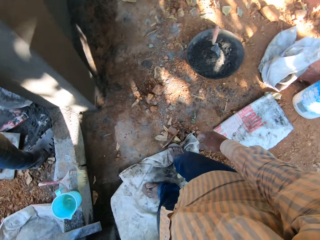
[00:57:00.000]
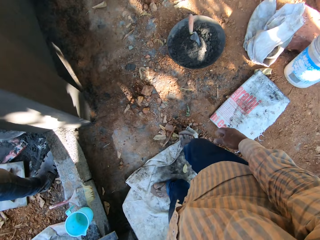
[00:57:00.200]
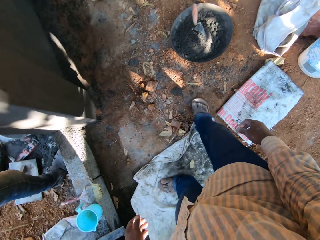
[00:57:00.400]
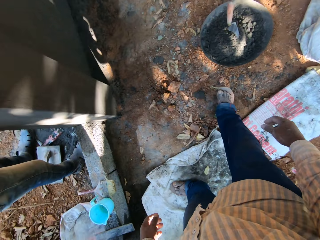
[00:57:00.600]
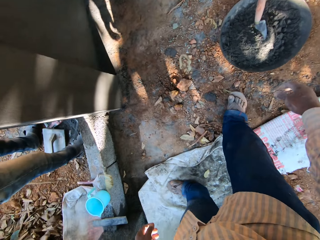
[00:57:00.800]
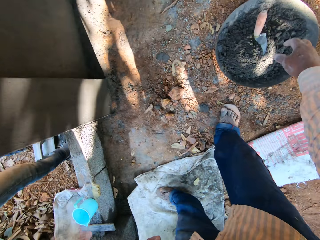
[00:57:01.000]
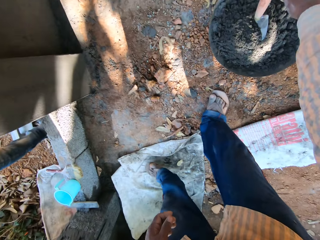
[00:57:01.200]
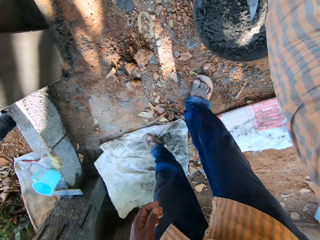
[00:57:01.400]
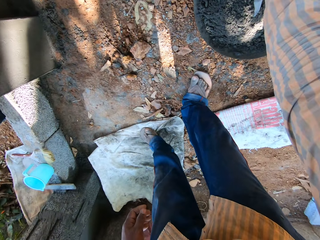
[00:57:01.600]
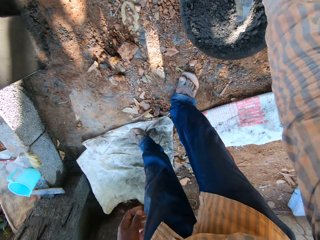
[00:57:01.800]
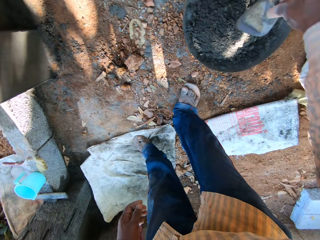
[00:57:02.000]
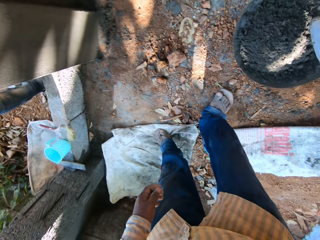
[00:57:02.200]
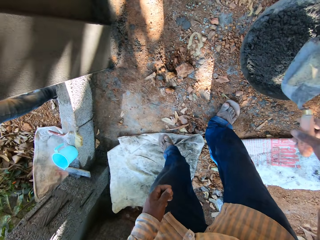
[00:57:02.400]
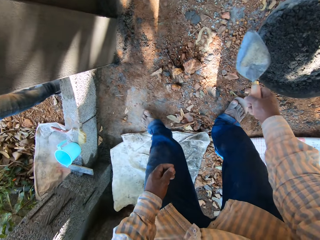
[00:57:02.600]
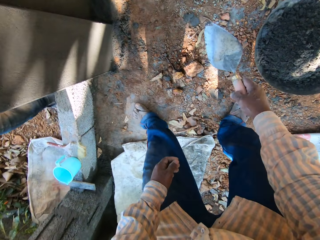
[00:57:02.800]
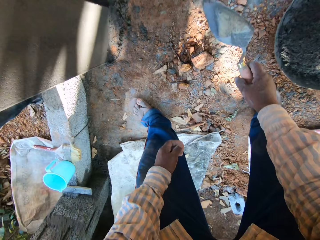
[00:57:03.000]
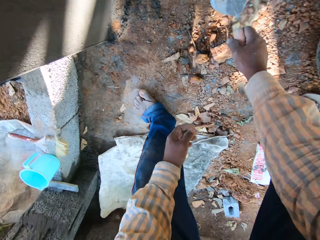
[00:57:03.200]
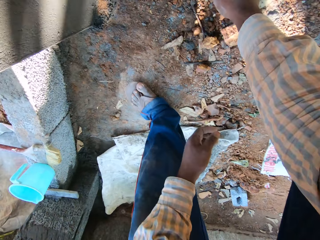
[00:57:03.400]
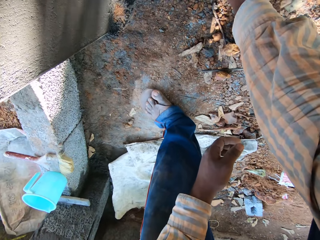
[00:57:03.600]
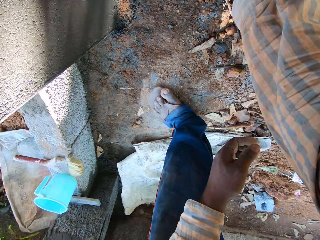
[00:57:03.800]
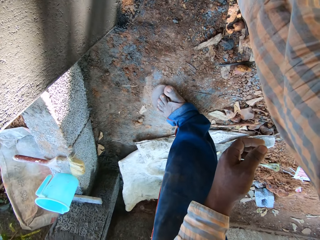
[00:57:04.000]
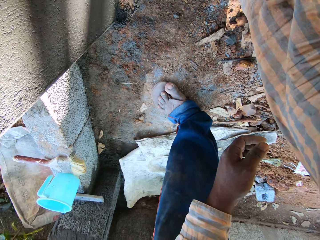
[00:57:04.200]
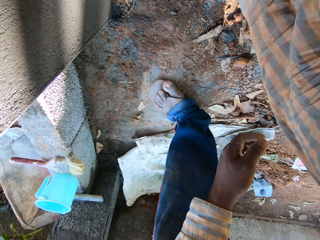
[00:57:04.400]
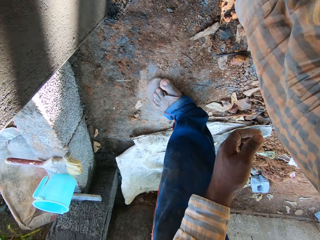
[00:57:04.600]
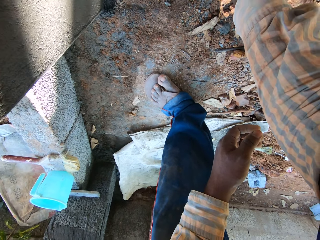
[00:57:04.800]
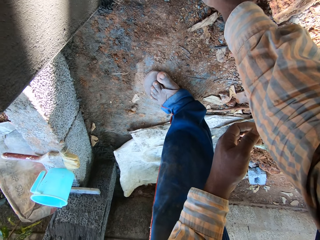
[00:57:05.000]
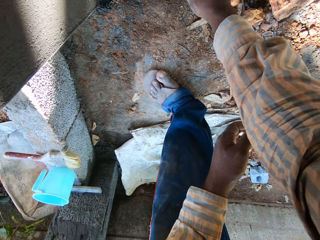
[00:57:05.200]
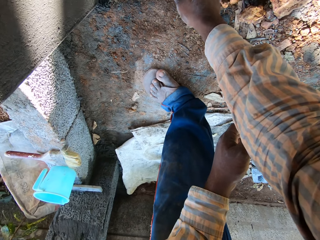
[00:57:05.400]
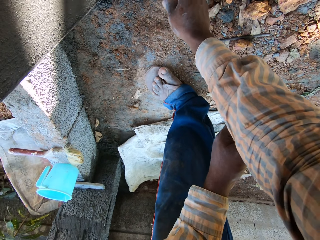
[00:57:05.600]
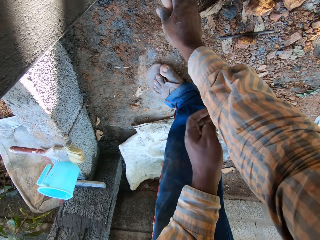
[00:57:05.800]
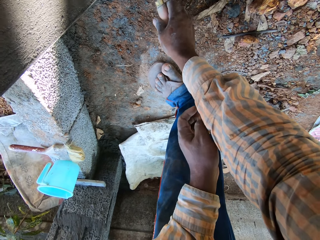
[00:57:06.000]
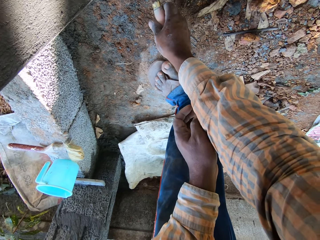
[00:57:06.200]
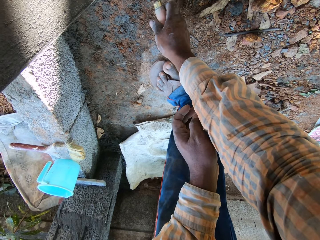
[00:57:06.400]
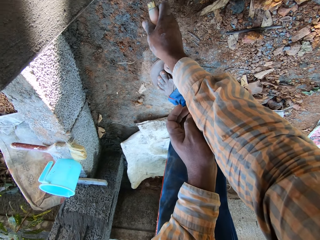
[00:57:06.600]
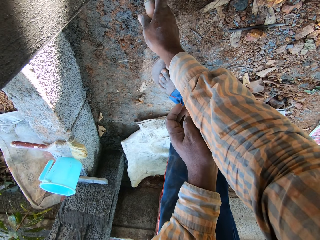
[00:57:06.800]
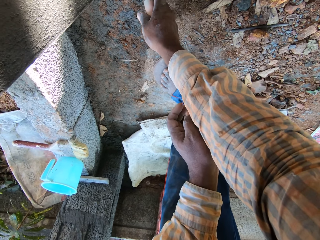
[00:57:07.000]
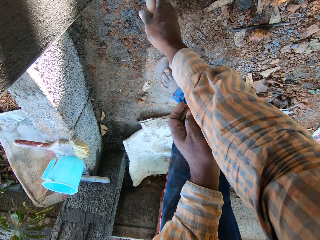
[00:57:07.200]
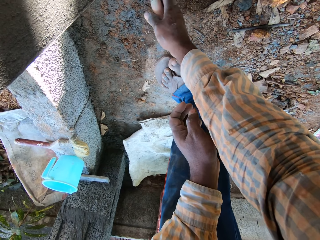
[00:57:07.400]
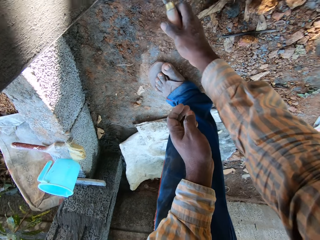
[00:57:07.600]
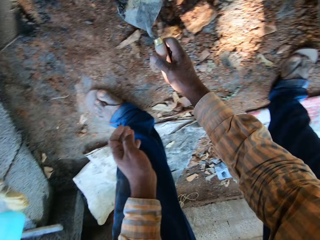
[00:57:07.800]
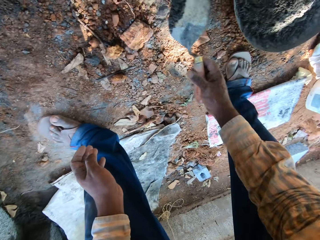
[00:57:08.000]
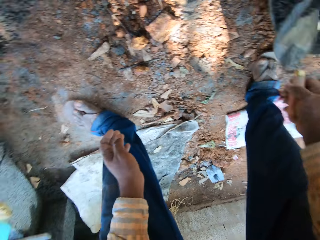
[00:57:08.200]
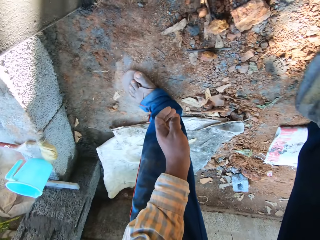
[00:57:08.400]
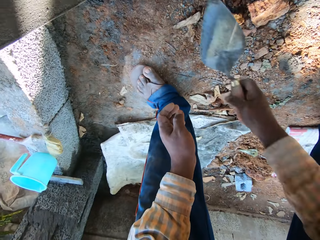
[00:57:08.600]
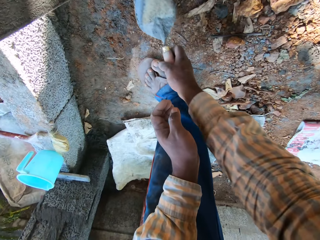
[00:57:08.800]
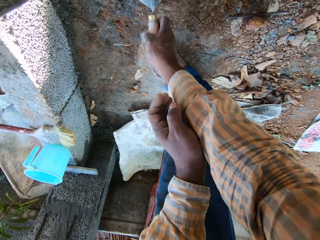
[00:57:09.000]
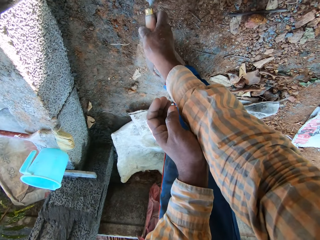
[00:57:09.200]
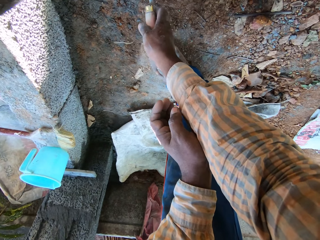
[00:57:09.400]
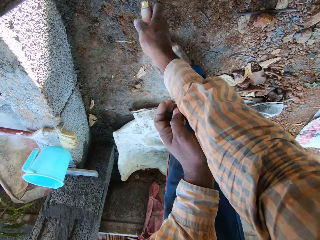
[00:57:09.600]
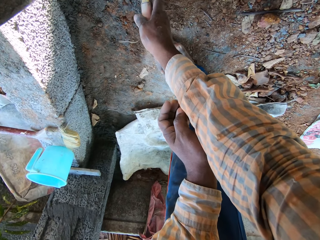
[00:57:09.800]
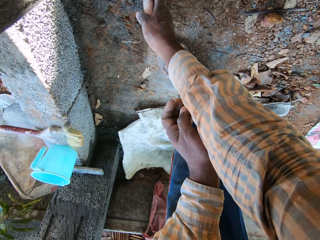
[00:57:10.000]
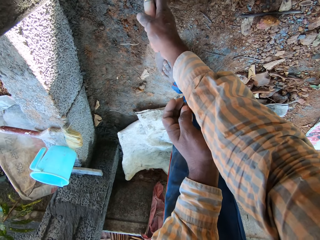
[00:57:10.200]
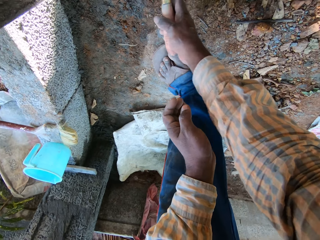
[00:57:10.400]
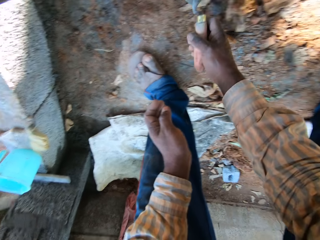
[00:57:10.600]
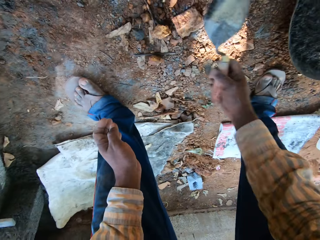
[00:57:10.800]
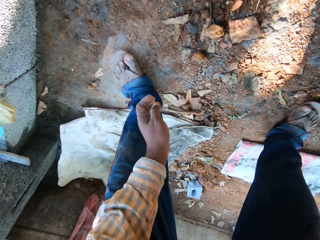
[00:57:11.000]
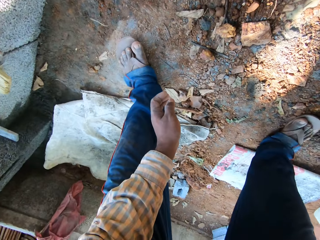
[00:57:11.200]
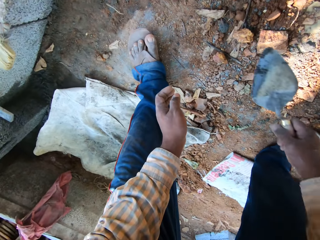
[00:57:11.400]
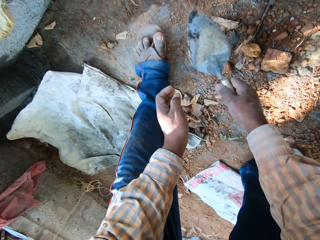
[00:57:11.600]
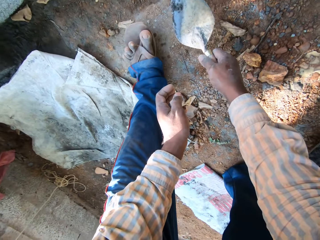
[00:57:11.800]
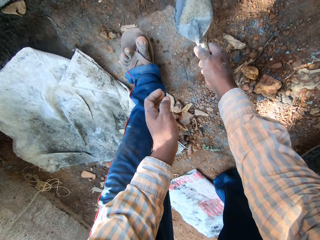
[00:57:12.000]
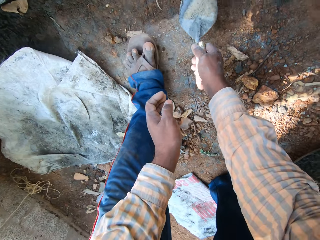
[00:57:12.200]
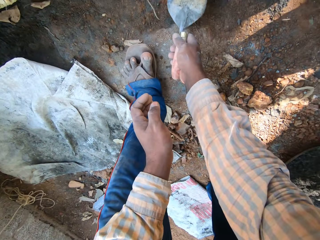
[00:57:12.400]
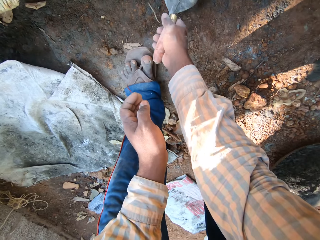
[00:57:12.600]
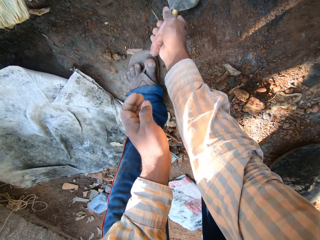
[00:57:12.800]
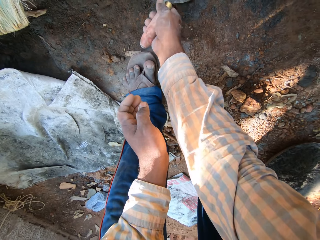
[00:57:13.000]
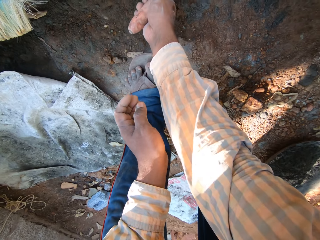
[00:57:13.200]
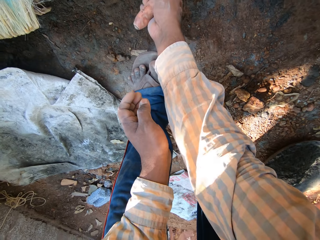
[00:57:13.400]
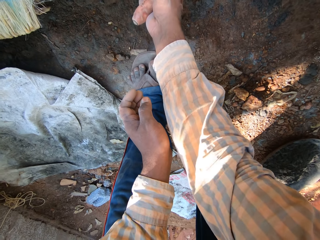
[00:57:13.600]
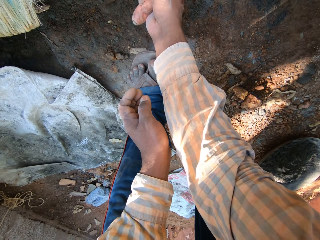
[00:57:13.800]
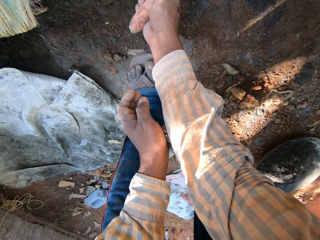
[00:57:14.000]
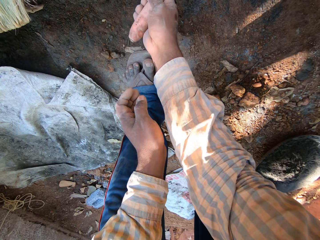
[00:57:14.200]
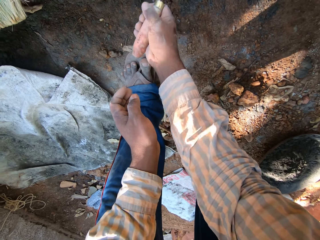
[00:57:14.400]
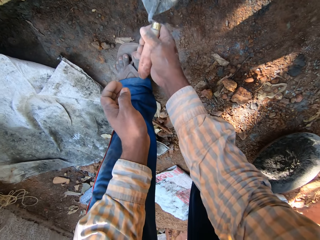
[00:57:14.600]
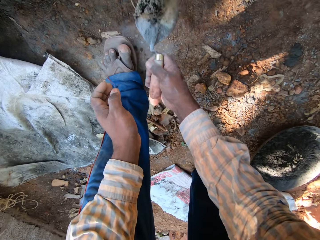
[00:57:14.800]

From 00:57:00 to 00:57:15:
The camera wearer picks the trowel from the head pan with his right hand. He packs cement from the floor with the trowel in his right hand. He pours the cement on the trowel into the head pan with his right hand. He packs the cement from the floor with the trowel in his right hand. He pours the cement on the trowel into the head pan with his right hand. He packs the cement from the floor with the trowel in his right hand.

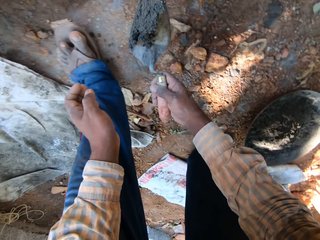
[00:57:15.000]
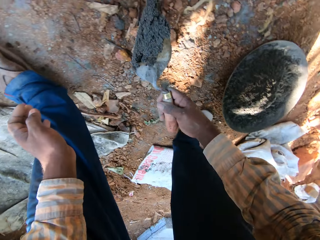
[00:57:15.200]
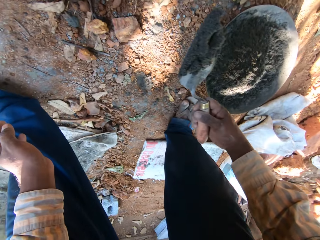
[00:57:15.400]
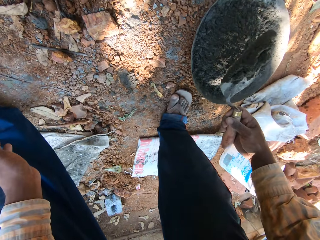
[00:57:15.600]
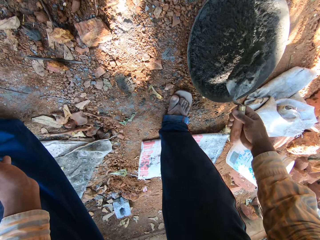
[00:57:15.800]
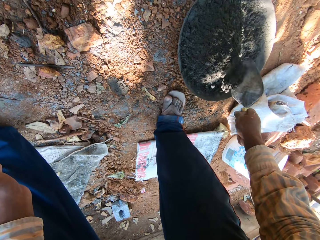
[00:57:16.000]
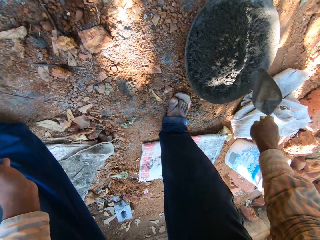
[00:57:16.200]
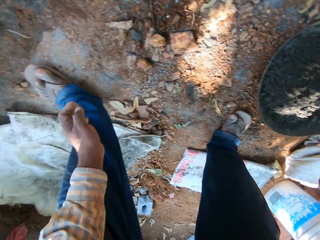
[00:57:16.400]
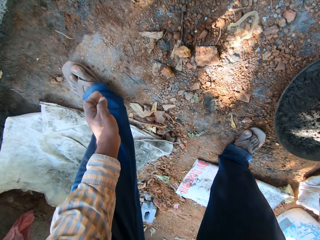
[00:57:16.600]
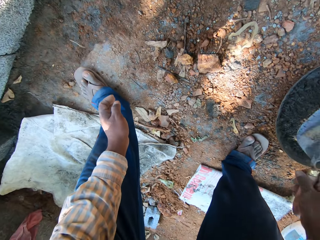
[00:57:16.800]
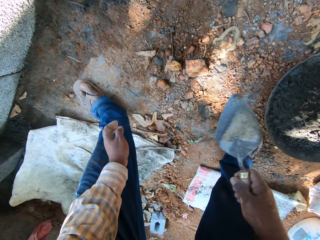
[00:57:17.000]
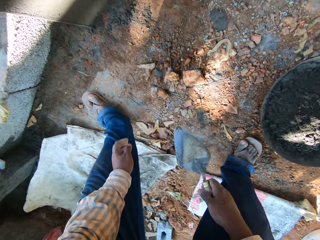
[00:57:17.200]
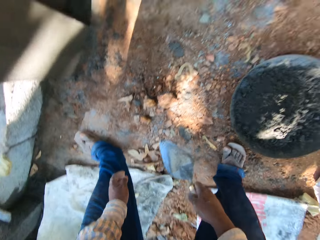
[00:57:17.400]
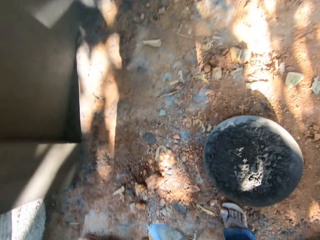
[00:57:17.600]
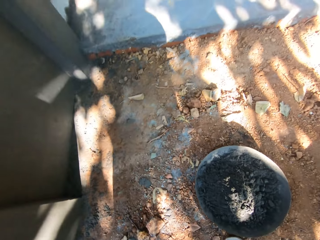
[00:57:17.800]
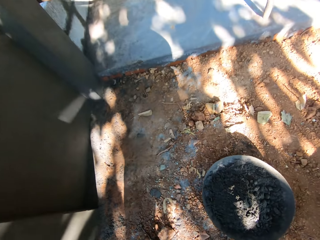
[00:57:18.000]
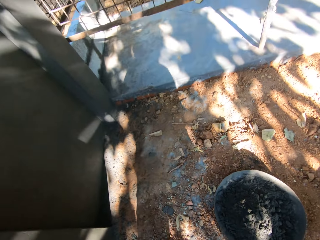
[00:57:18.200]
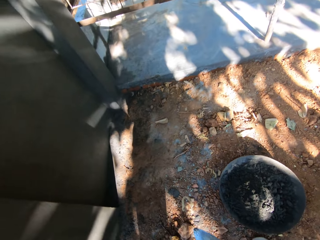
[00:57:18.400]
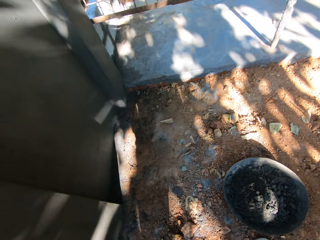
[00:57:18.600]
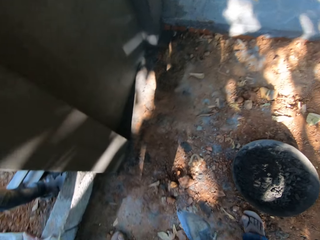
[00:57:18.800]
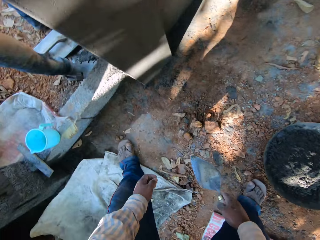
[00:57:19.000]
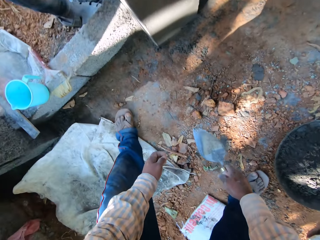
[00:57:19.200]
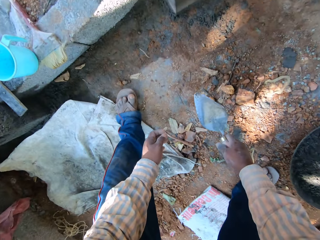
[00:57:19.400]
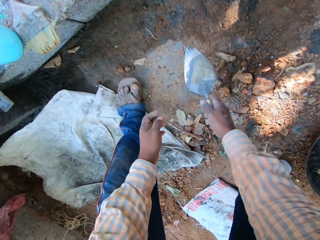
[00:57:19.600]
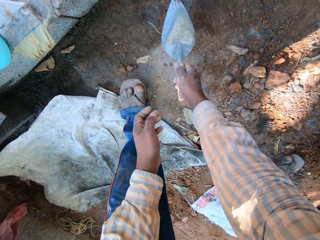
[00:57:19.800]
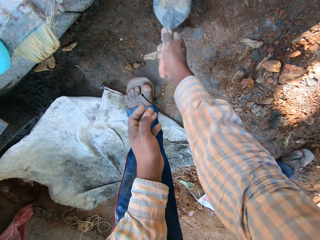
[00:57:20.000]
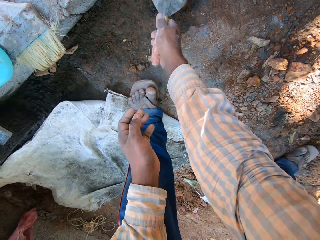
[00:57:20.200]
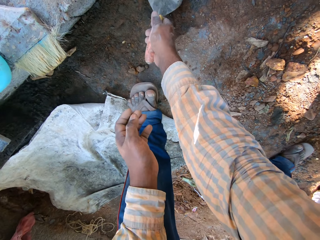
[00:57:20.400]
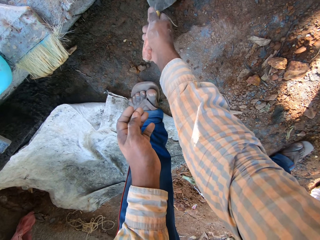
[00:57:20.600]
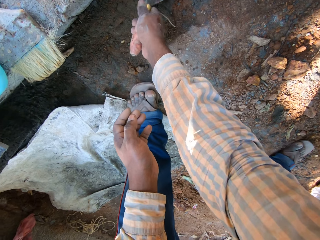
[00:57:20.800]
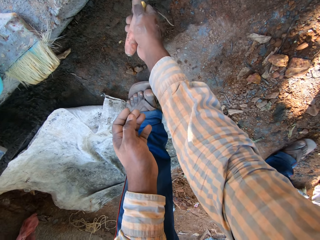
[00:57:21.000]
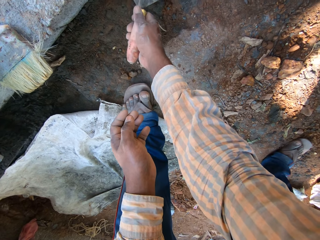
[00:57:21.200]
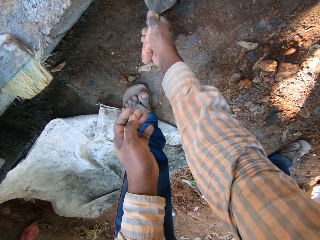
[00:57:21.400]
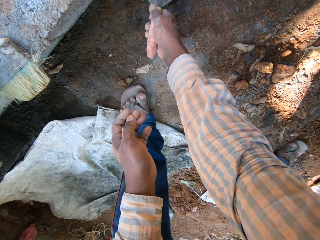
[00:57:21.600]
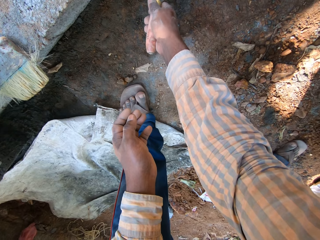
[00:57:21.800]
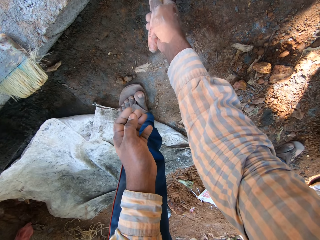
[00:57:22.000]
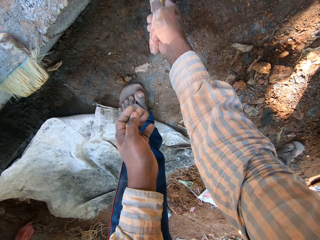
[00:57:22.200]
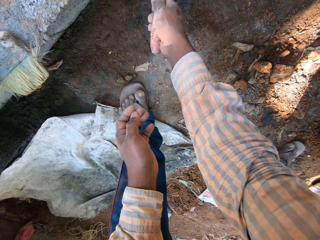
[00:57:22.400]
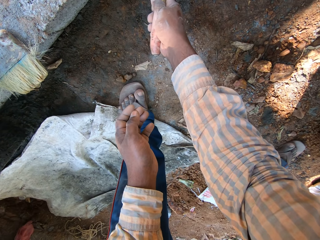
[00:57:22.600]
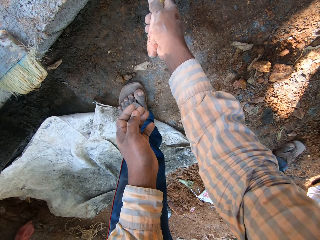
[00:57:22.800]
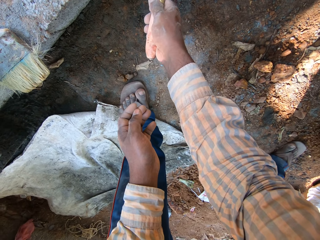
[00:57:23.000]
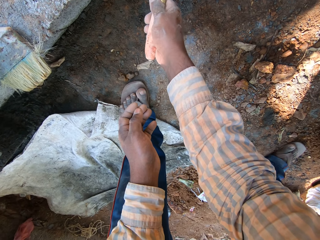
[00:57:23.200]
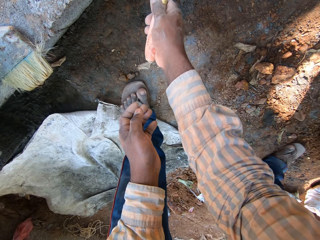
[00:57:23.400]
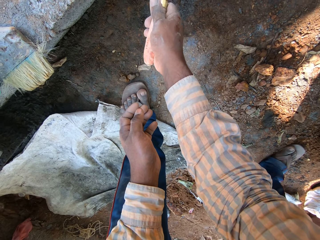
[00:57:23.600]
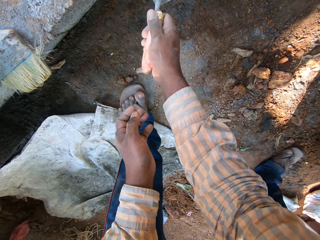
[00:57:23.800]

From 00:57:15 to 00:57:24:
The camera wearer pours the cement on the trowel into the head pan with his right hand. He packs cement from the floor with the trowel in his right hand.
